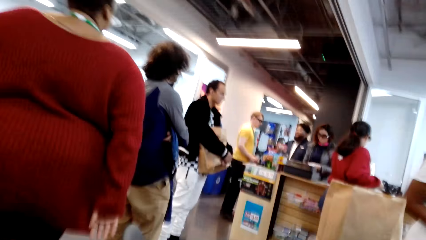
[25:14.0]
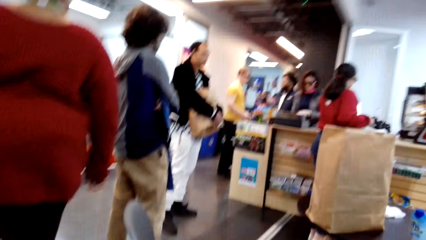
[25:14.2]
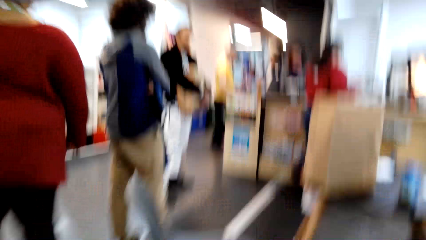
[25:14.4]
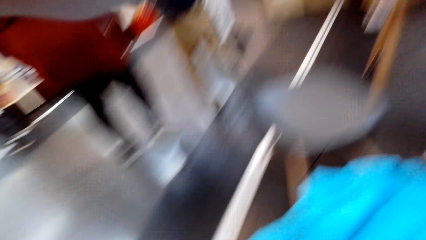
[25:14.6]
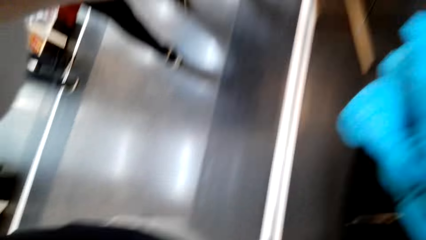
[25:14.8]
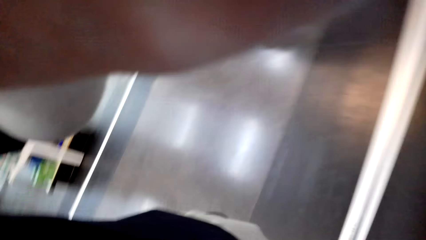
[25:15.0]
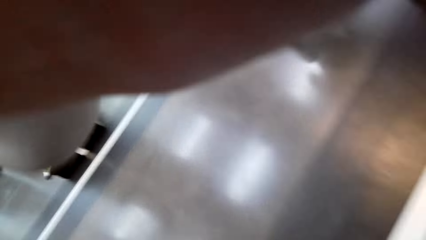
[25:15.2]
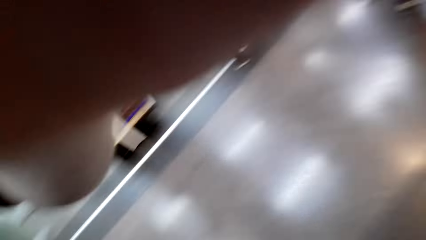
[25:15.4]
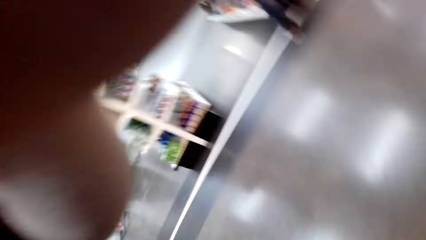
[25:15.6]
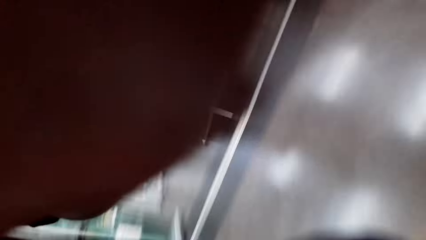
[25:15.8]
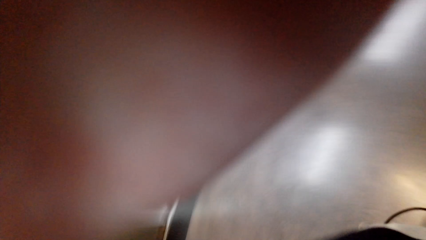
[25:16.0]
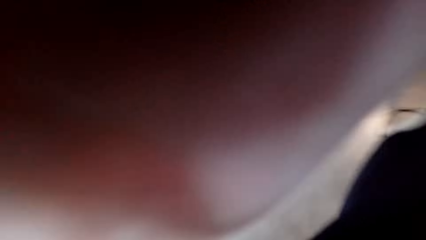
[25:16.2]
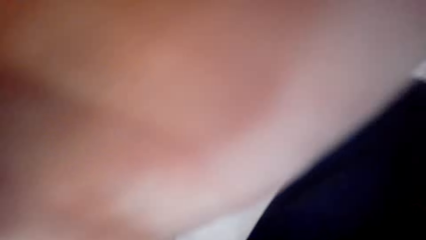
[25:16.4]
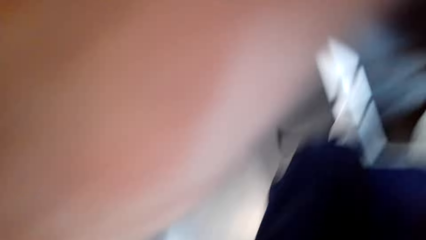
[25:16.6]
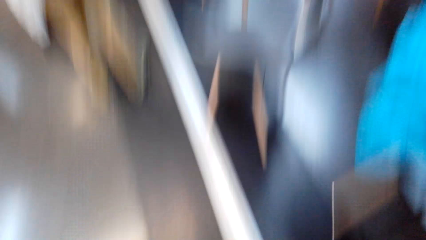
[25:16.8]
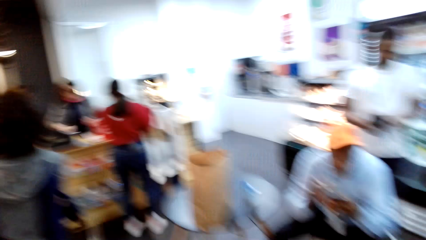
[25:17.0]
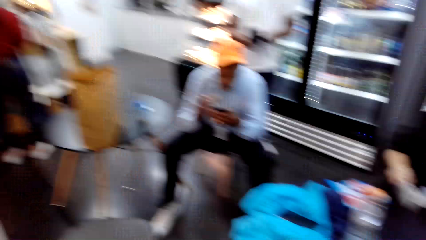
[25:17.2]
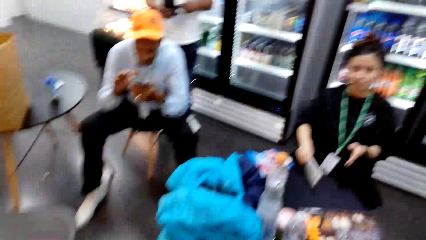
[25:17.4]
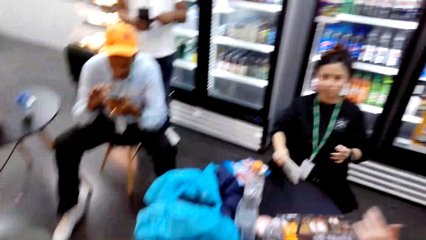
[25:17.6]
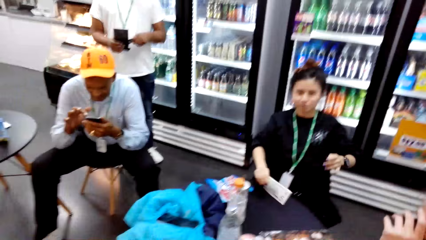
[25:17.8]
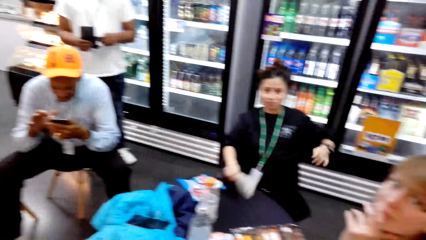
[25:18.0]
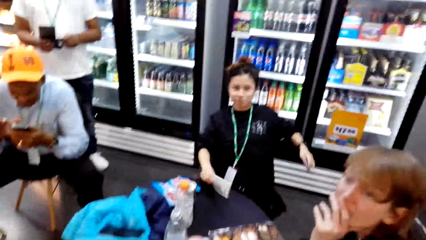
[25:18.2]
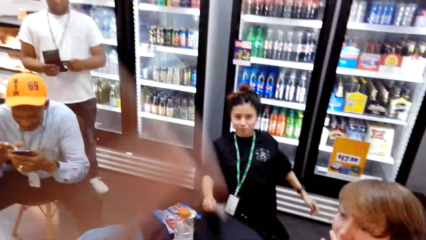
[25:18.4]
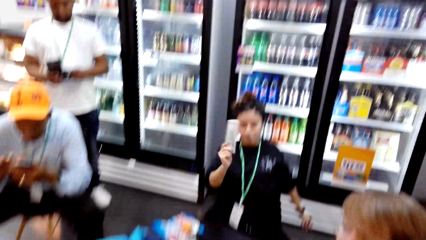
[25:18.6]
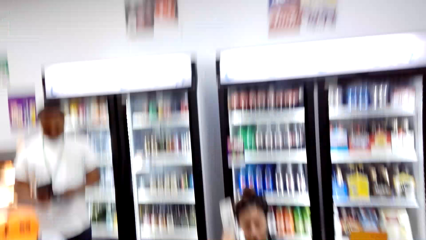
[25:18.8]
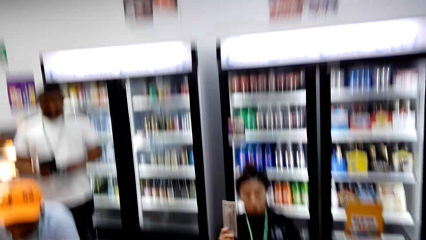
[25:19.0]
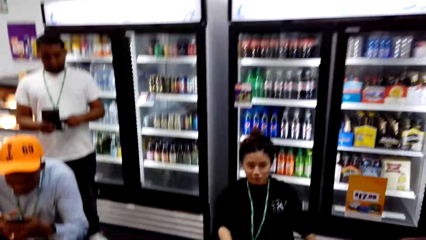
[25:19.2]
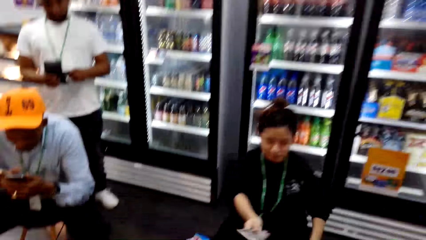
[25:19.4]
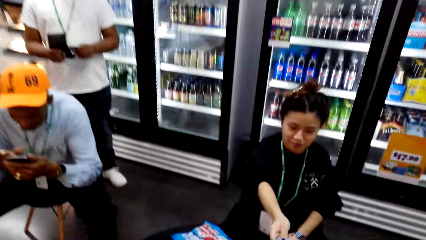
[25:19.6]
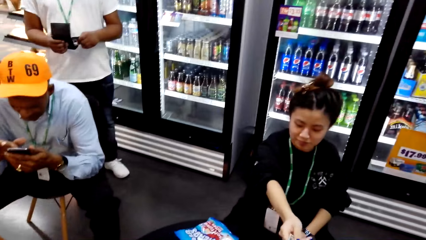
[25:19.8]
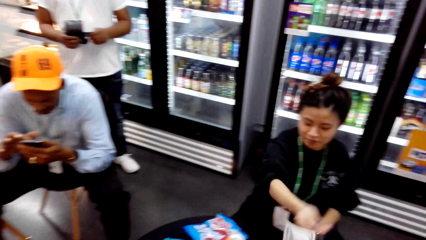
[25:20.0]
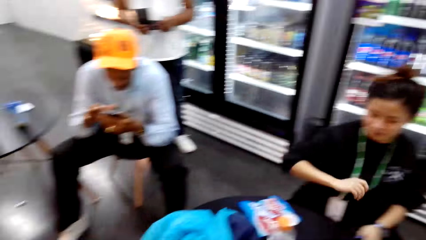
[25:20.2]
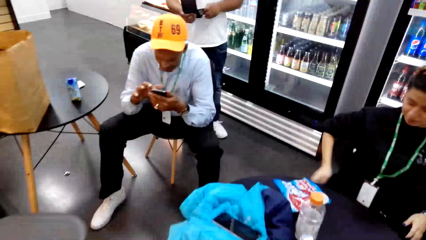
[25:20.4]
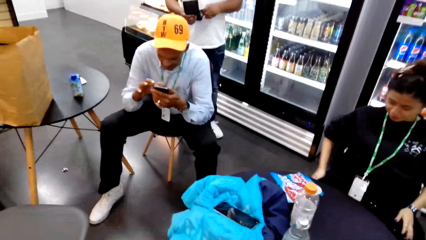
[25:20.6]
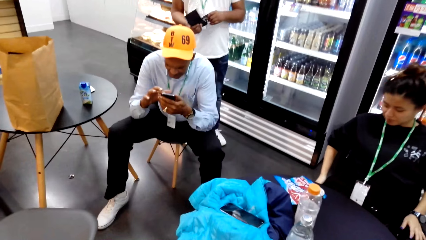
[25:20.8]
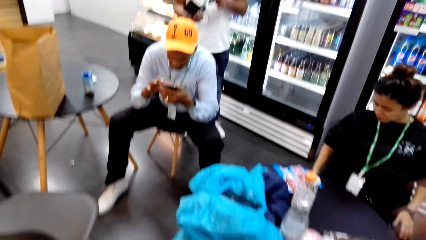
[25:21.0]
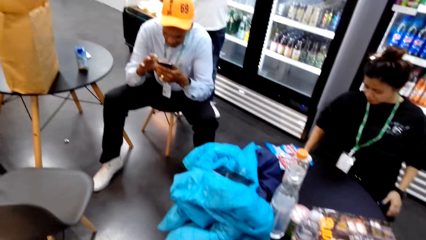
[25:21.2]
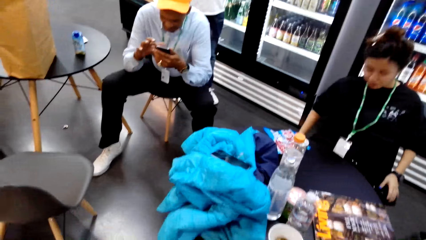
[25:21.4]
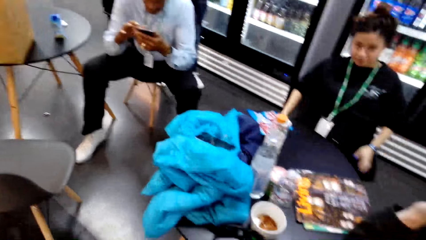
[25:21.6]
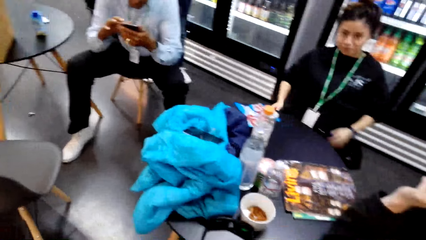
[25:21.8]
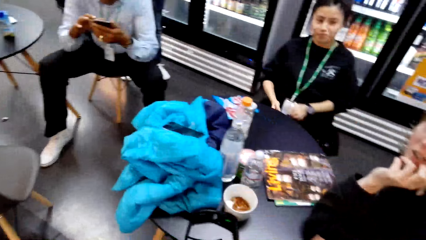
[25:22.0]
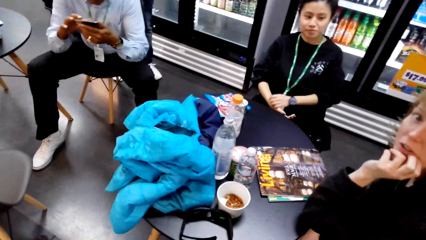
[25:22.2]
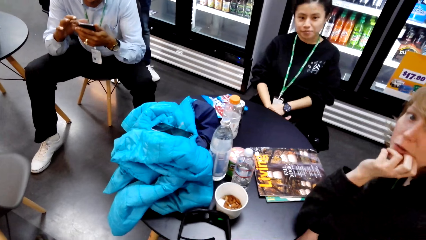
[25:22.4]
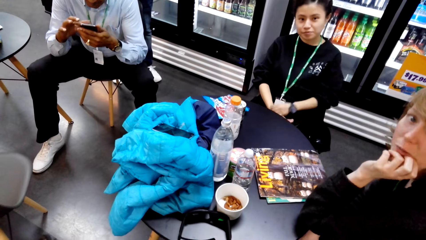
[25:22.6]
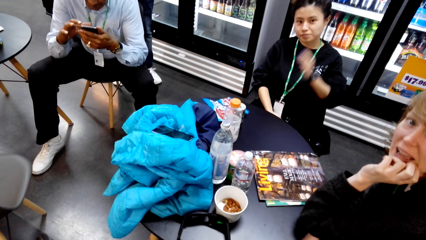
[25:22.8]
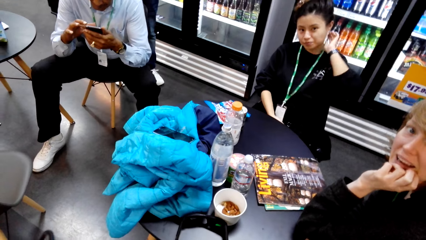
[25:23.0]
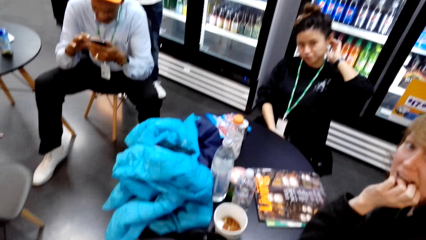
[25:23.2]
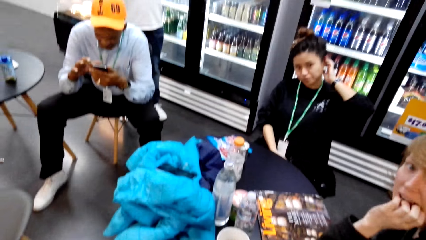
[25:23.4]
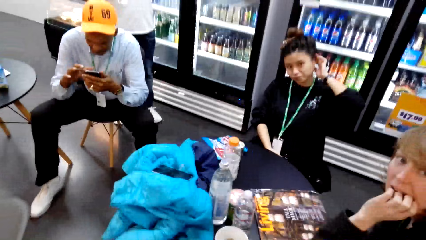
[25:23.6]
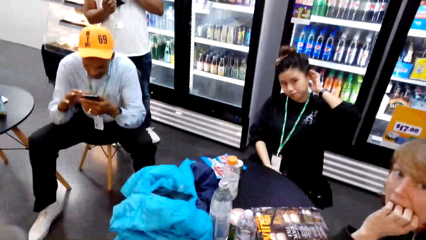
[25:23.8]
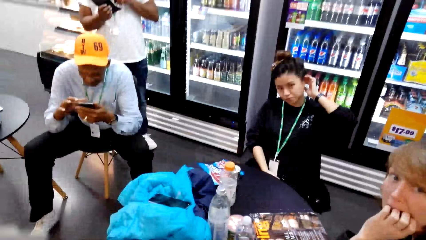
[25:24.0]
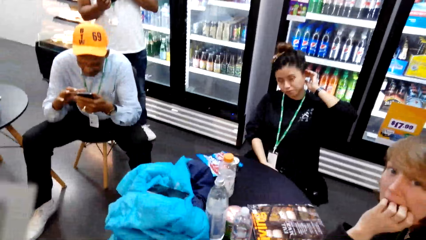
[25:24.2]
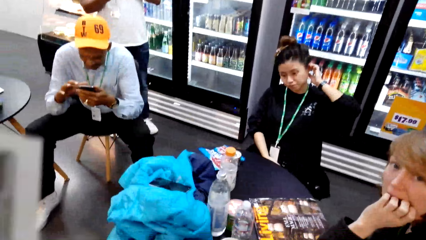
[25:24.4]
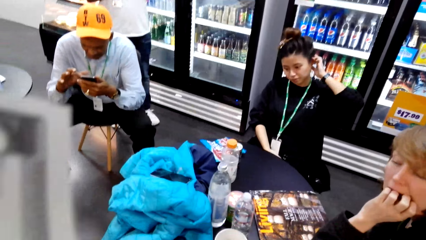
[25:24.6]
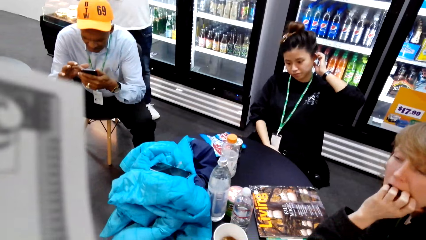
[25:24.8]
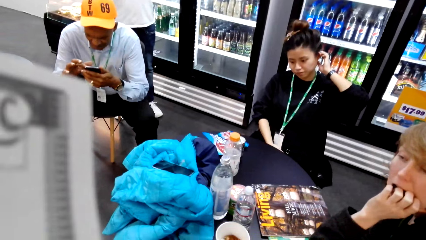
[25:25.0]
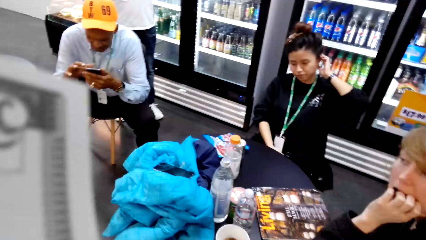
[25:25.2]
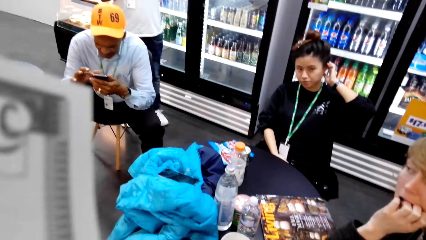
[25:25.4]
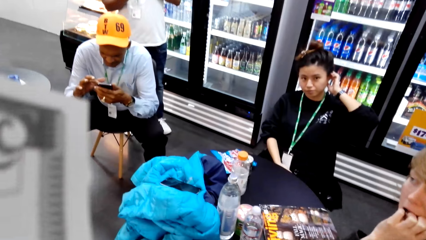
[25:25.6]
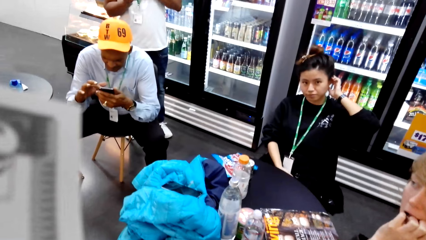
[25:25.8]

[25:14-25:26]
The camera wearer rises up and adjusts the mic. They look at the people seated. They talk with a woman.
